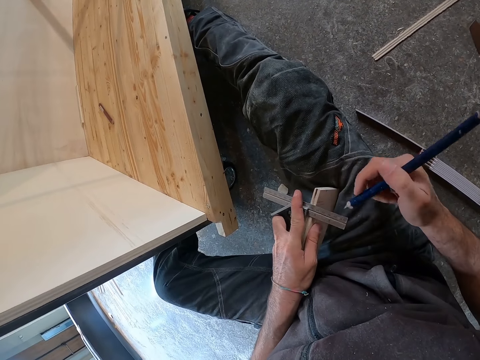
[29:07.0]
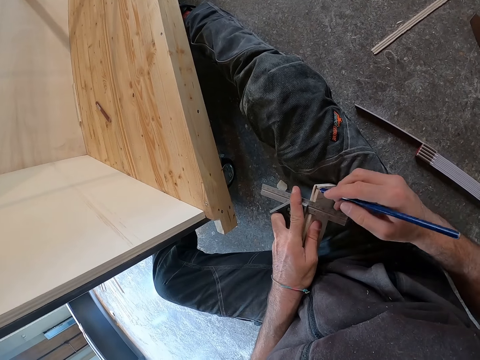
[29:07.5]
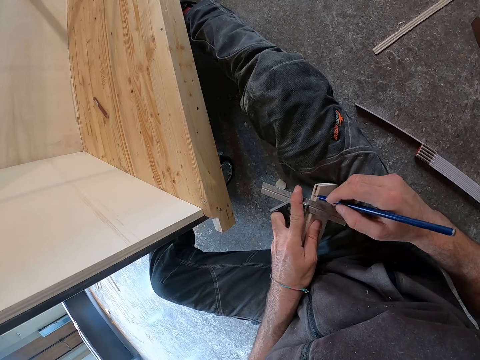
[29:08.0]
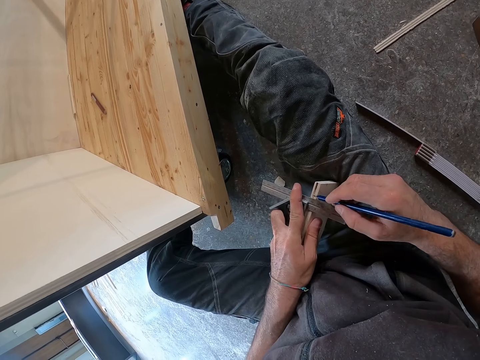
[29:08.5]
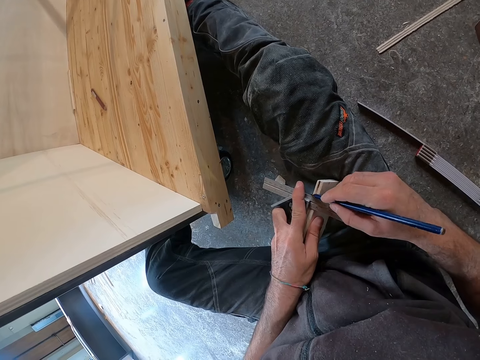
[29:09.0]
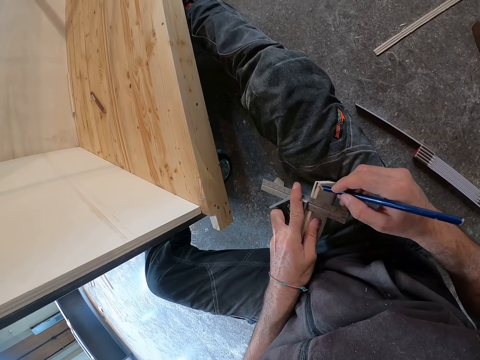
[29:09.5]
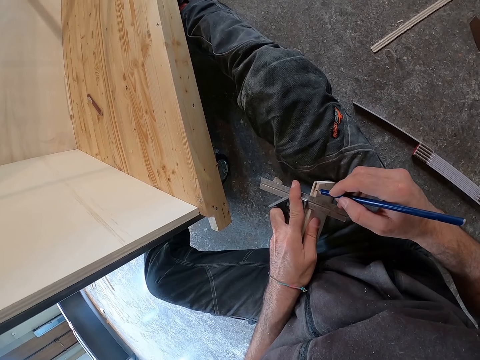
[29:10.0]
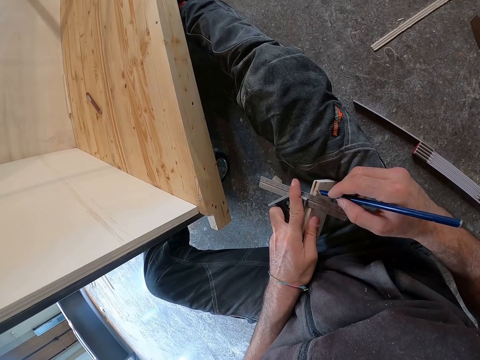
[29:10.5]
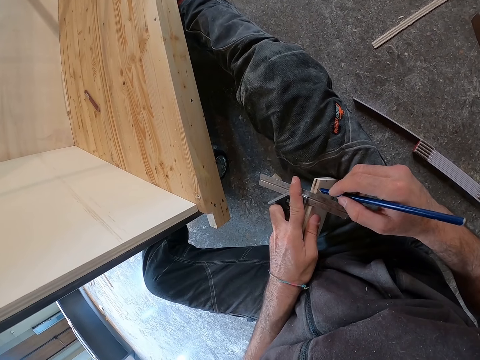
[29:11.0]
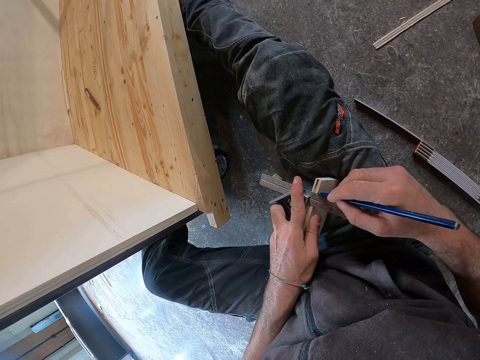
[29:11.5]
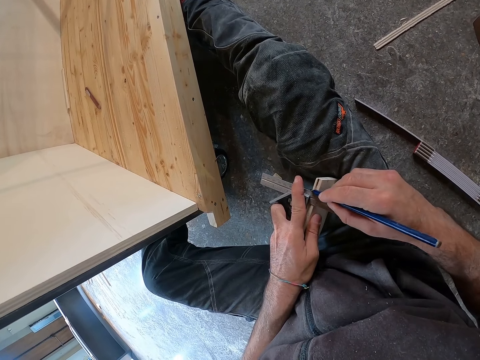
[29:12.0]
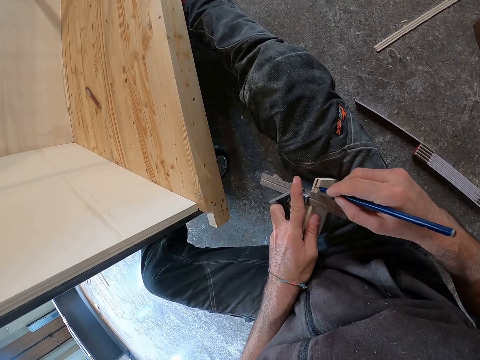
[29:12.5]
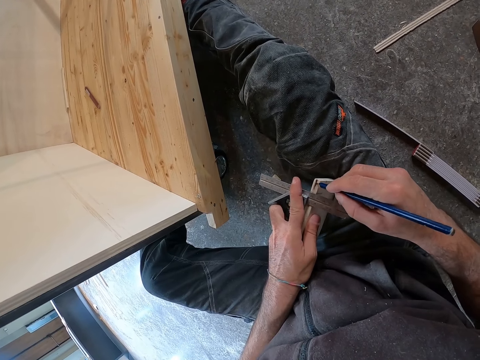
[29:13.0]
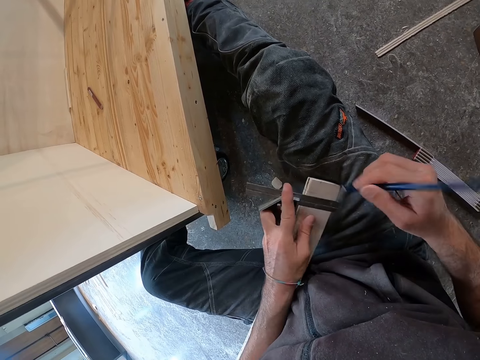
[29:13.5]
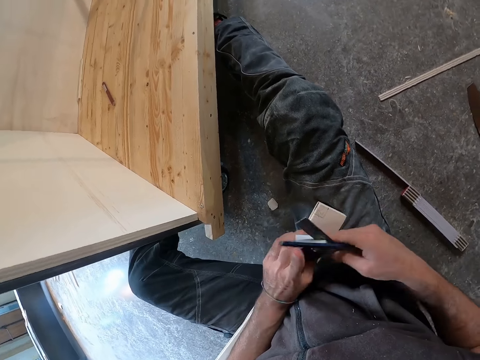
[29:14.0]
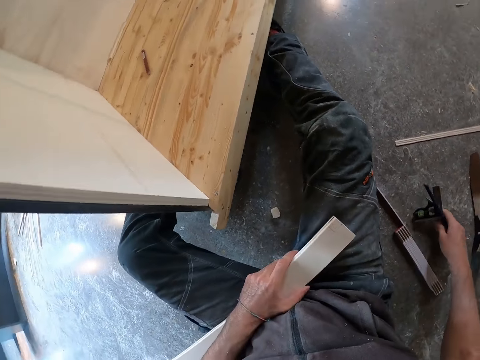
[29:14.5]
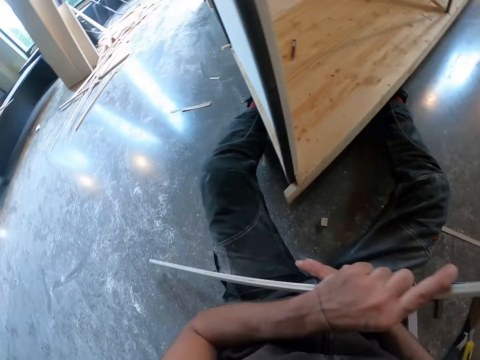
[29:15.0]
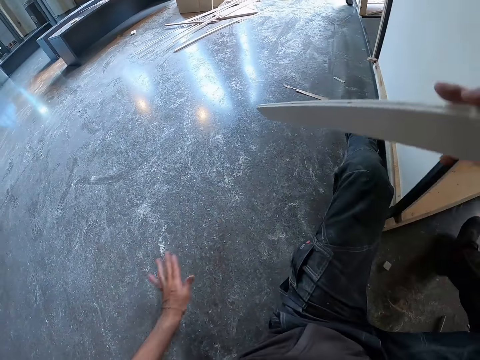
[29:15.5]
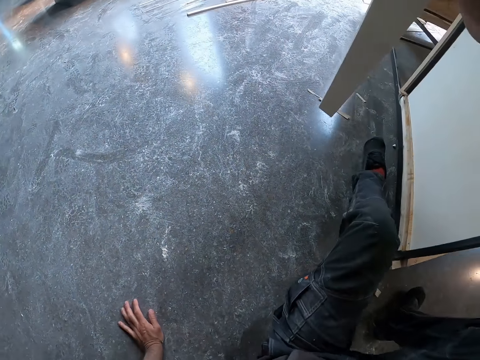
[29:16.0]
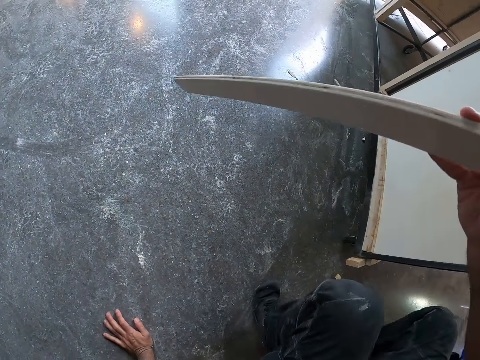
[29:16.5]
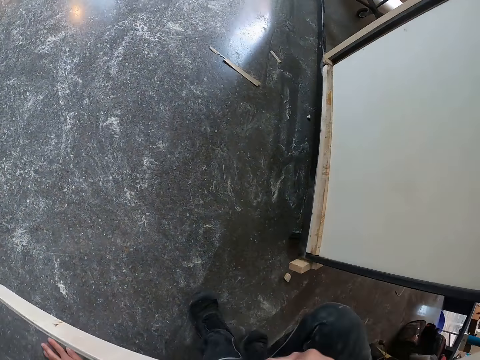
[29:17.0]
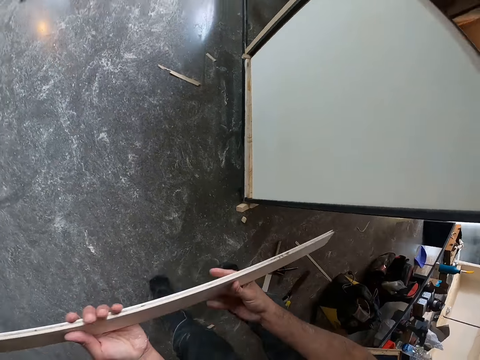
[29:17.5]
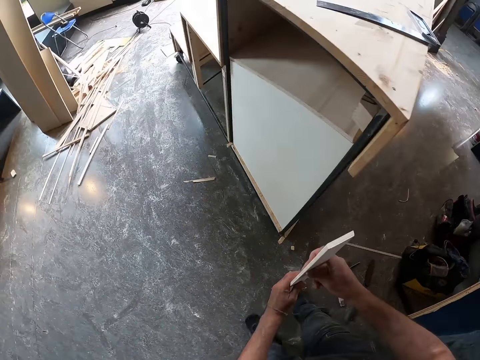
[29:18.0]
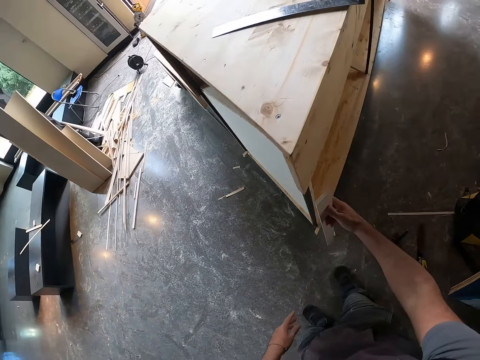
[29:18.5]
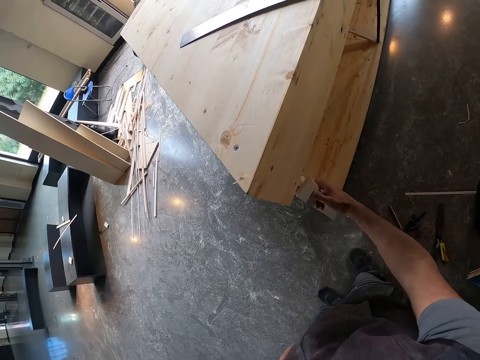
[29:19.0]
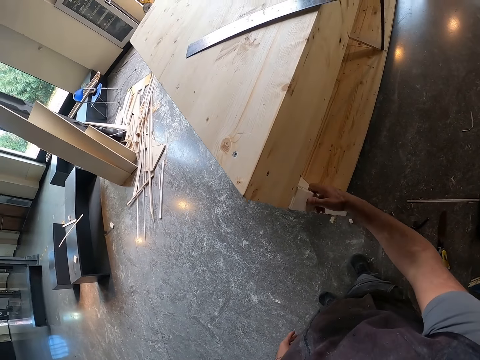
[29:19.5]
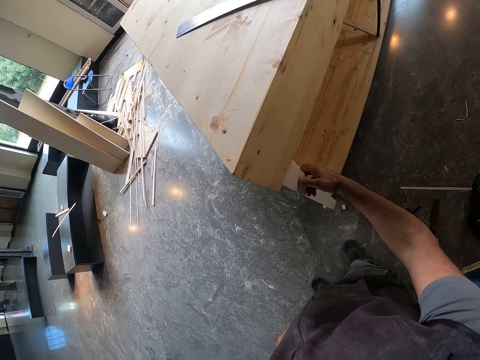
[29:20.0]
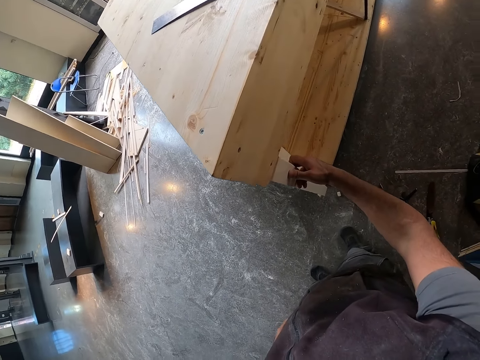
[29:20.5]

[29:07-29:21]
The camera wearer marks the piece of wood with the pencil in his right hand. He passes the combination square in his left hand to his right hand. He holds the piece of wood with his left hand. He drops the combination square and pencil in his right hand on the floor. He lifts the piece of wood. He passes the piece of wood in his left hand to his right hand. He stands from the floor. He passes the piece of wood in his right hand to his left hand. He passes the piece of wood in his left hand to his right hand. He fixes the piece of wood on a structure.

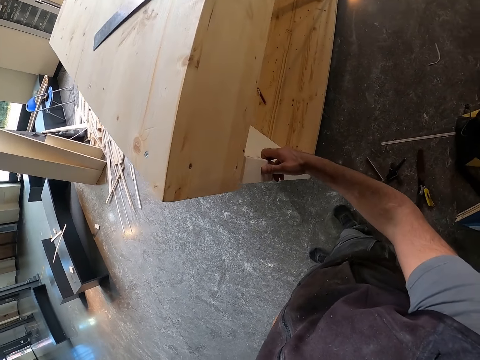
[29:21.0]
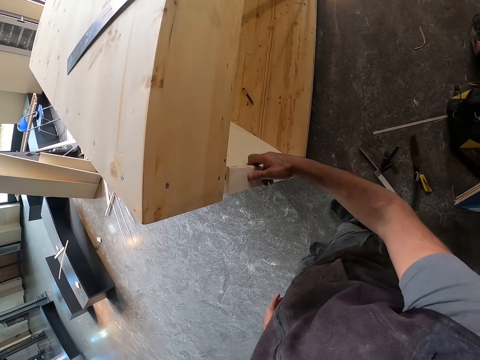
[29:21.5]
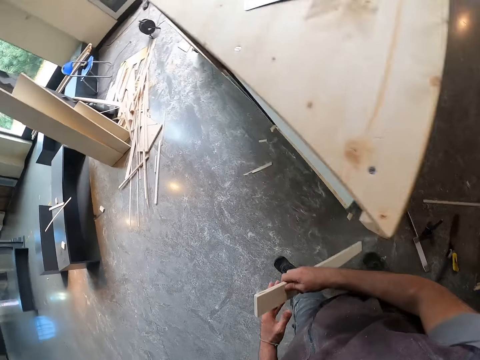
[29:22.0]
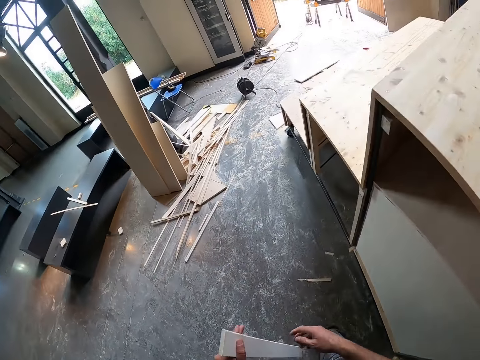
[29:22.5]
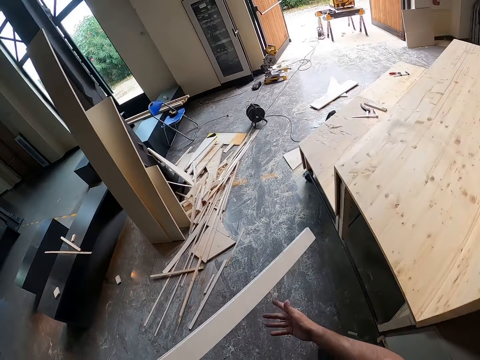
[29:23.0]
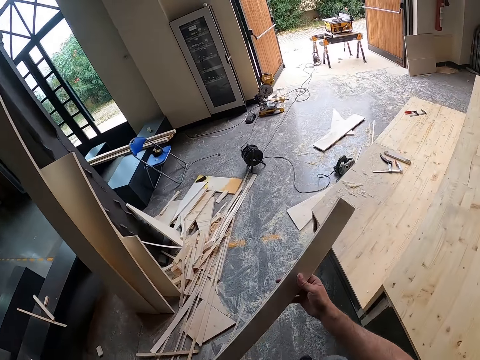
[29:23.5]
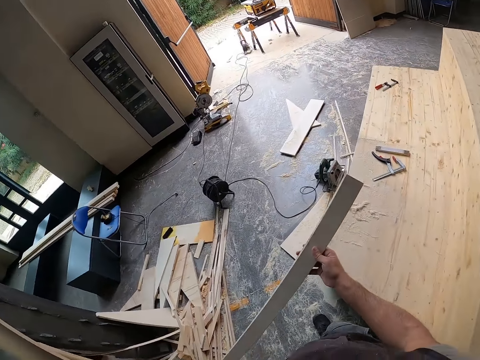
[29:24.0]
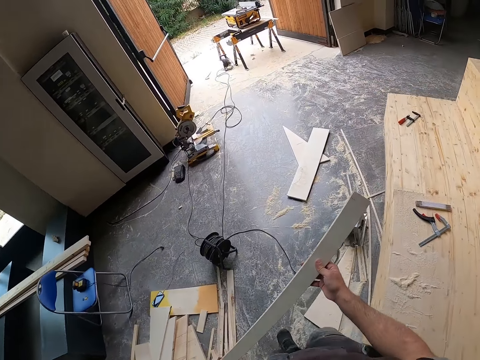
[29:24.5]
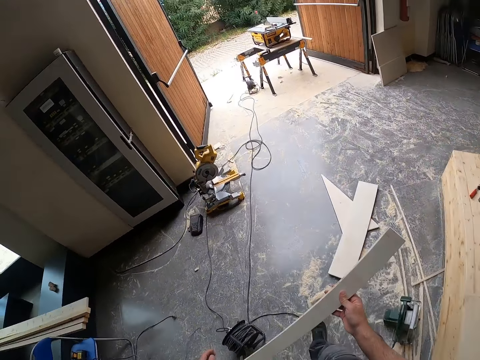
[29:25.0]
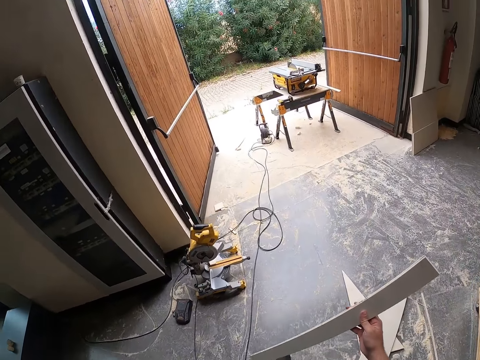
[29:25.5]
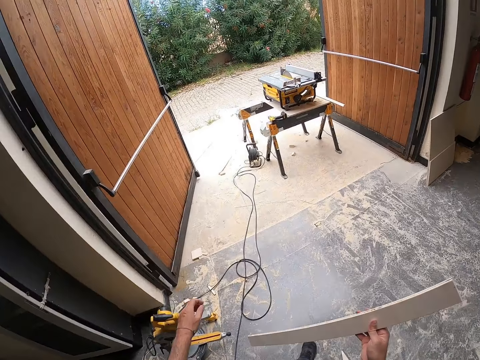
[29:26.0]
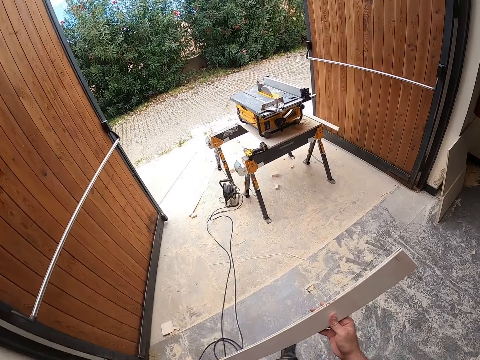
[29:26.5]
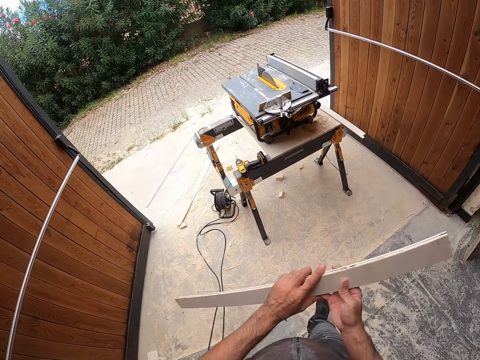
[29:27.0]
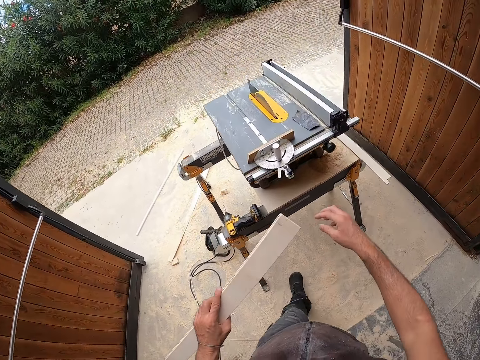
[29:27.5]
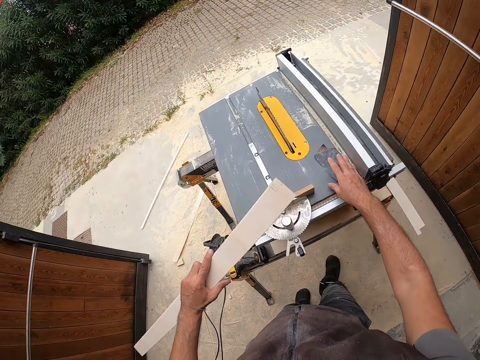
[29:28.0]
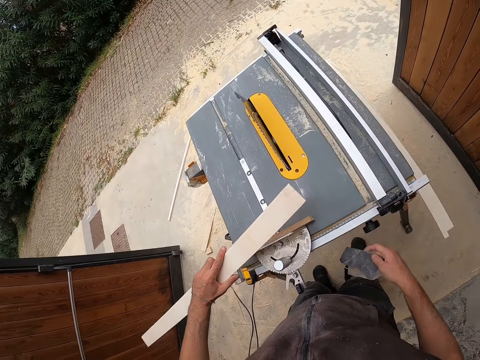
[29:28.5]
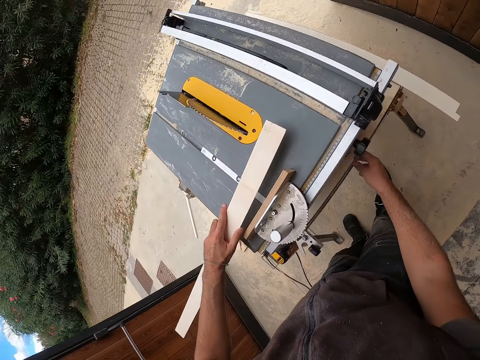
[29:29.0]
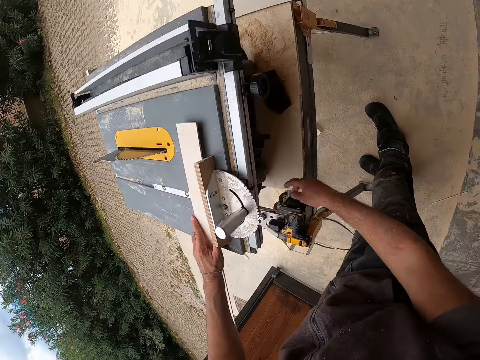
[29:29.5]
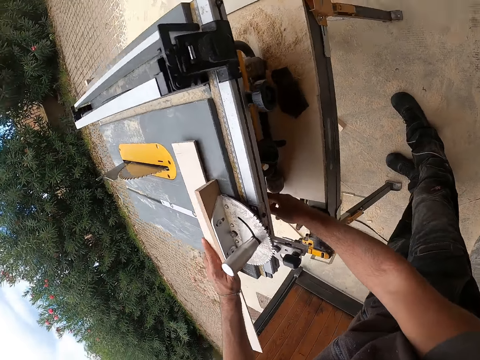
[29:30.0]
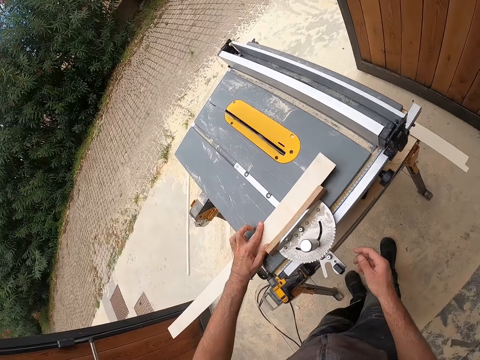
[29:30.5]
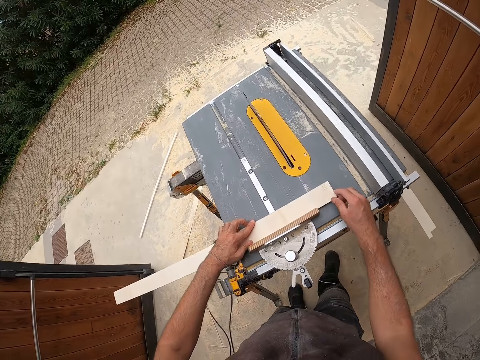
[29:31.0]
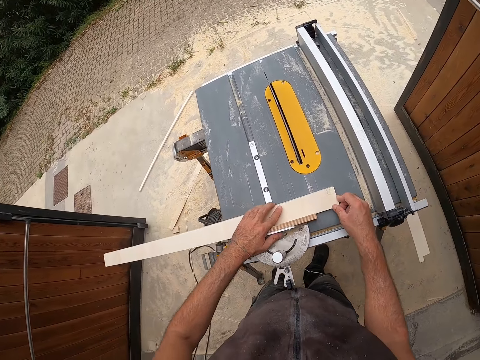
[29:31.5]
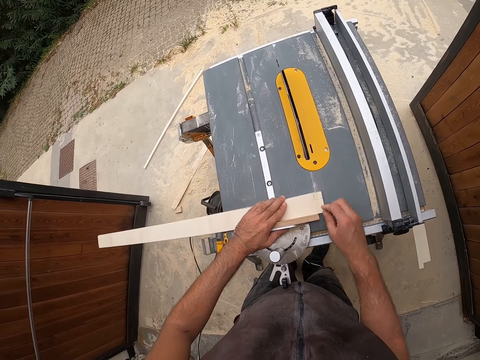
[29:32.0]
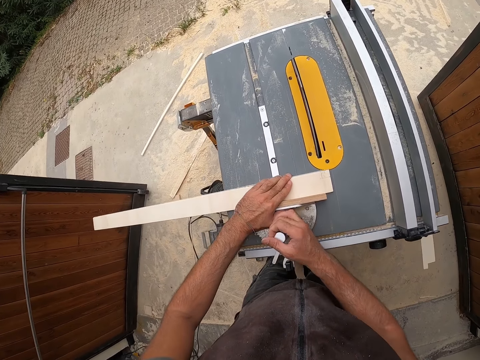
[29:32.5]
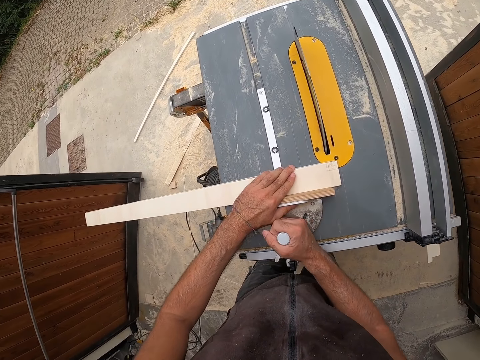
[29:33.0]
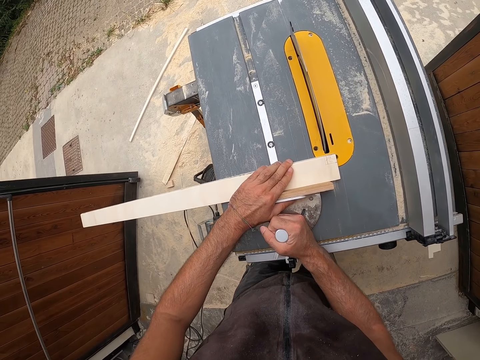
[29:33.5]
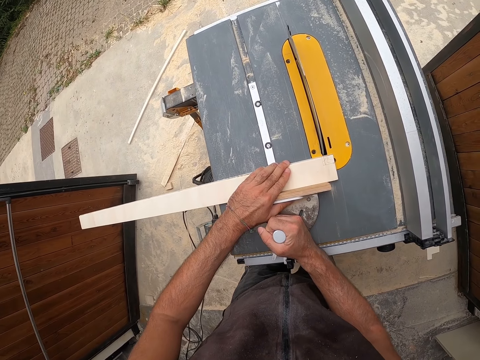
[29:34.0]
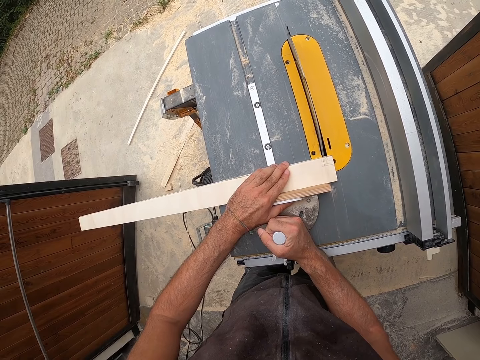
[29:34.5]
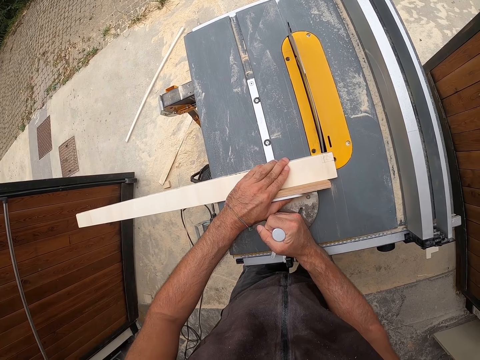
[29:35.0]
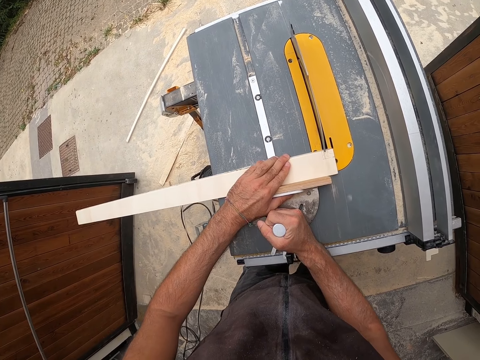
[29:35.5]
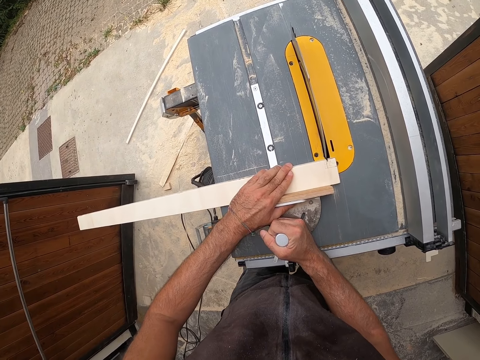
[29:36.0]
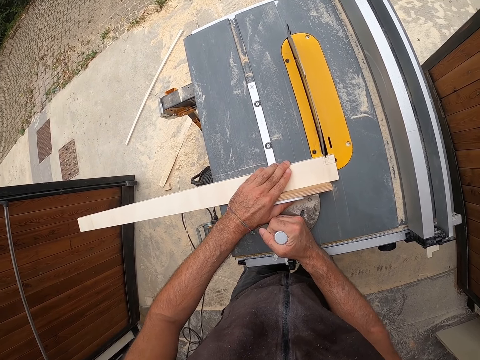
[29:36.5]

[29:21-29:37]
The camera wearer walks around the workshop. He passes the piece of wood in his right hand to his left hand. He passes the piece of wood in his left hand to his right hand. He passes the piece of wood in his right hand to his left hand. He picks up a cloth or sandpaper on a table saw with his right hand. He drops the cloth in his right hand on a table under the table saw. He places the piece of wood in his left hand on an angle ruler on the table saw. He switches on the table saw with his right hand. He holds the piece of wood. He adjusts the piece of wood on the table with both hands. He slides the piece of wood on the table saw with the angle ruler with both hands. He moves the miter gauge. He cuts the piece of wood with the table saw with his hands.
